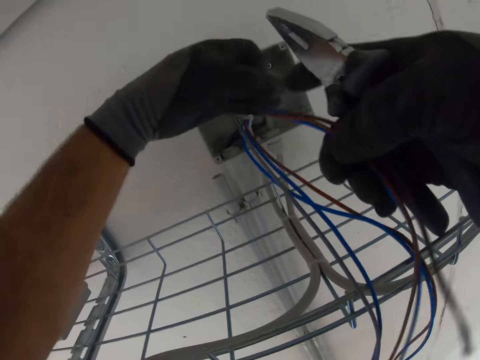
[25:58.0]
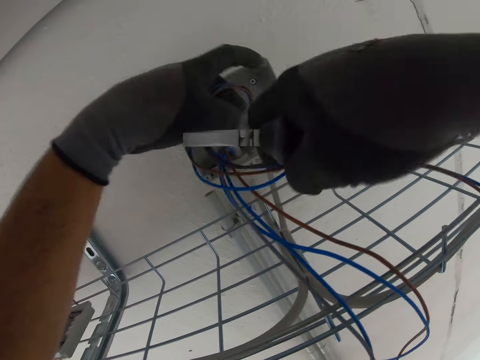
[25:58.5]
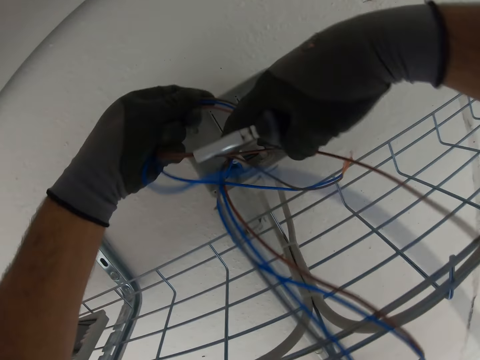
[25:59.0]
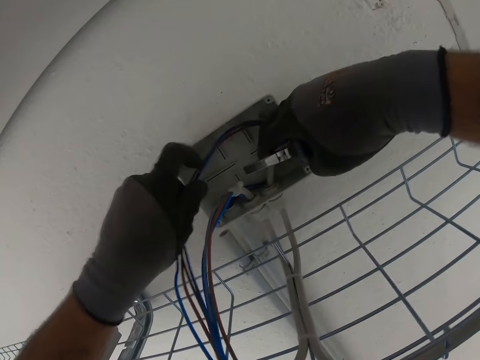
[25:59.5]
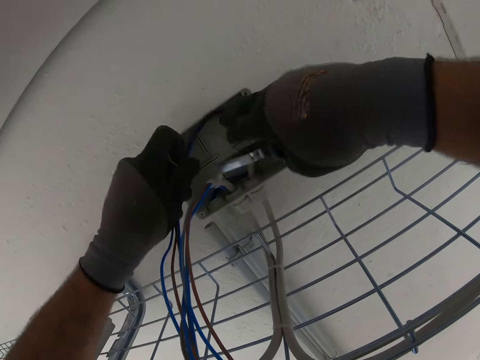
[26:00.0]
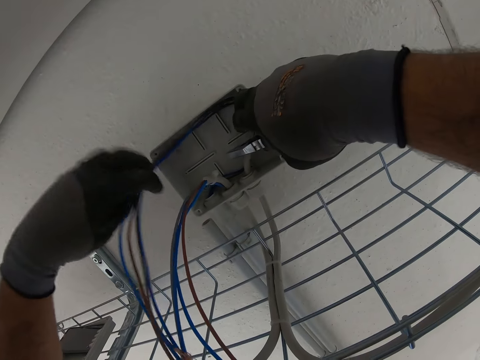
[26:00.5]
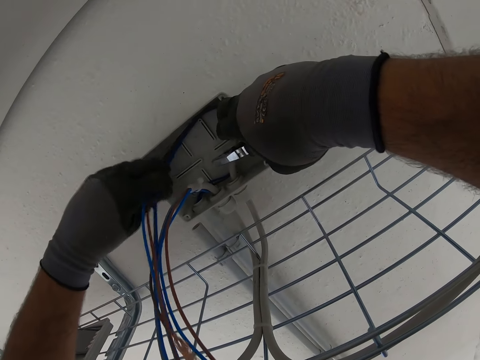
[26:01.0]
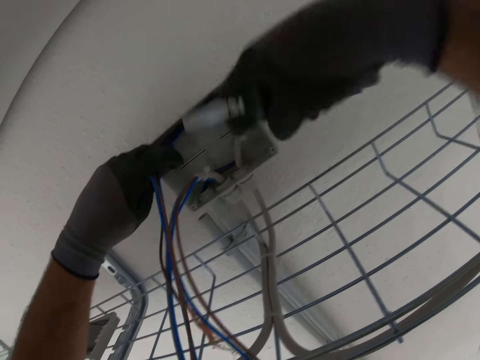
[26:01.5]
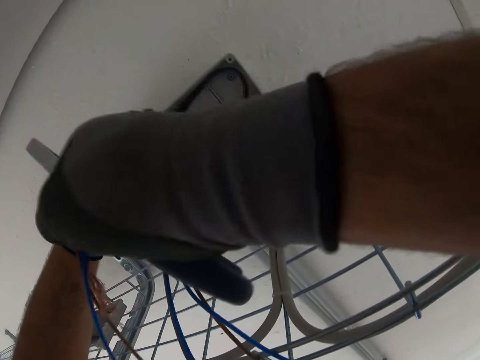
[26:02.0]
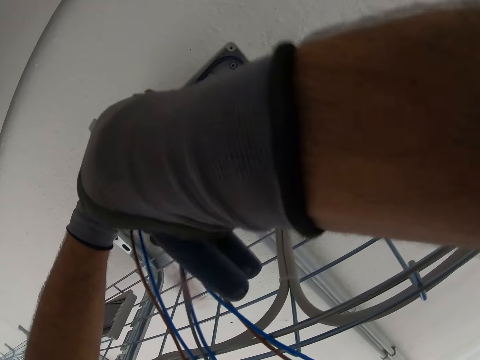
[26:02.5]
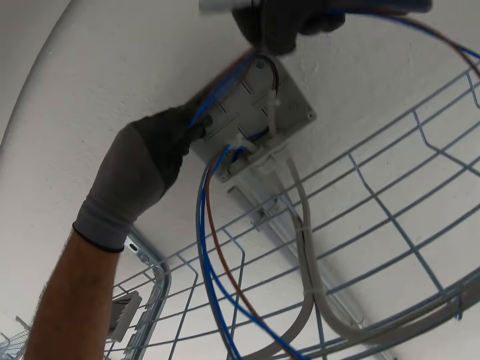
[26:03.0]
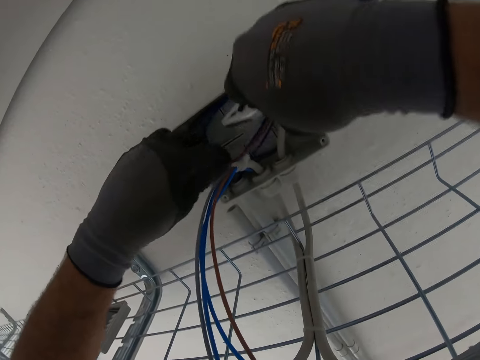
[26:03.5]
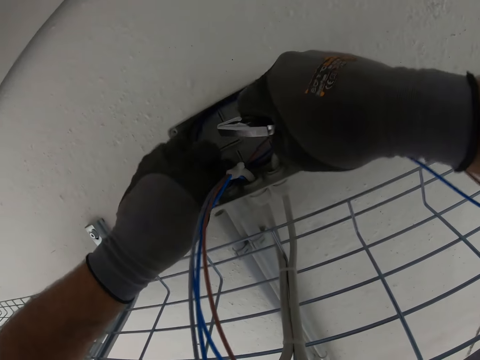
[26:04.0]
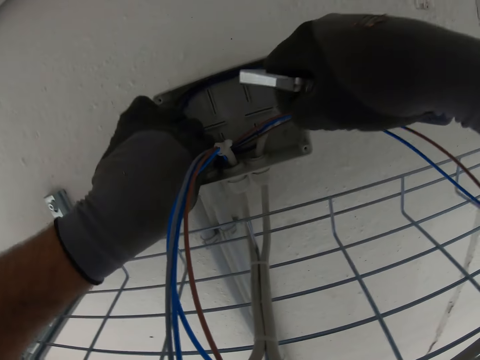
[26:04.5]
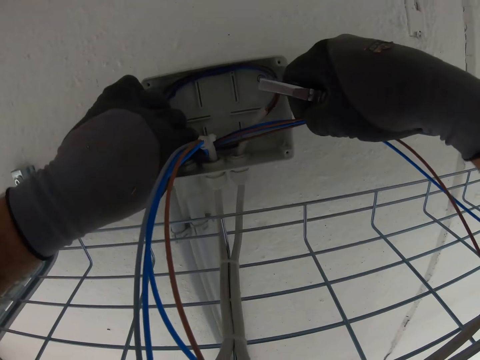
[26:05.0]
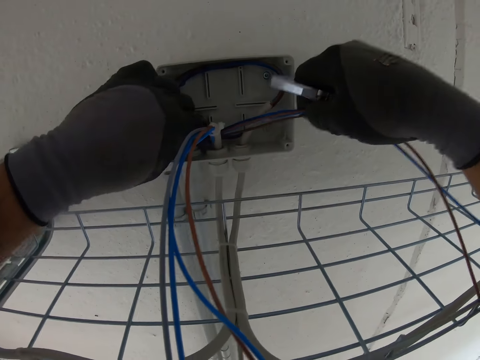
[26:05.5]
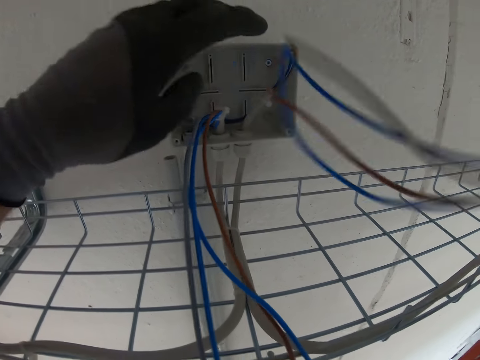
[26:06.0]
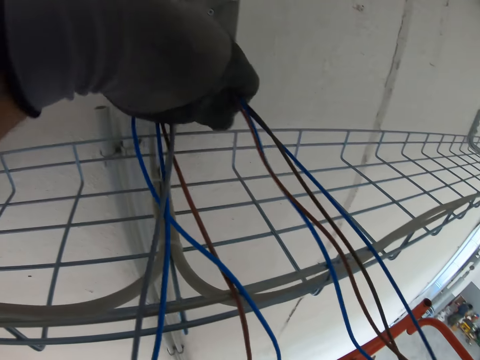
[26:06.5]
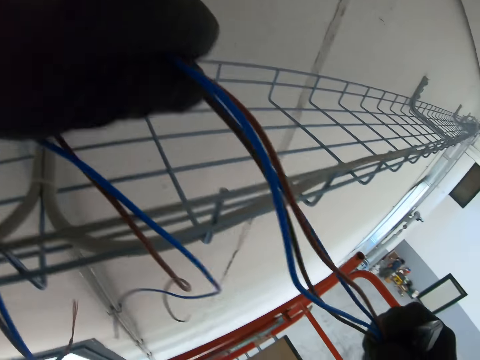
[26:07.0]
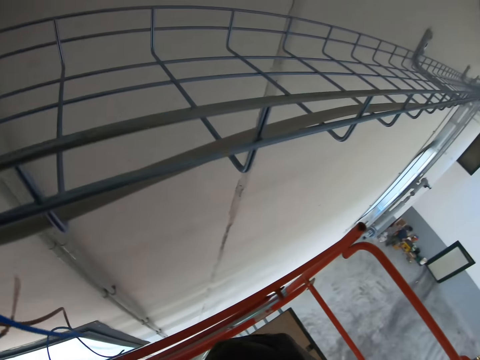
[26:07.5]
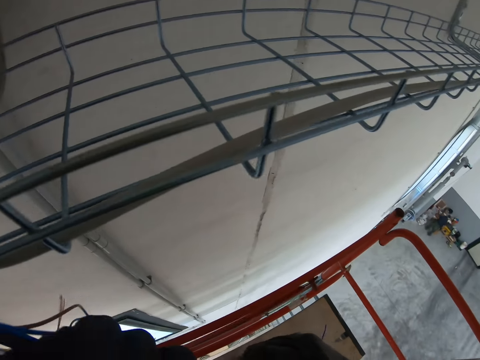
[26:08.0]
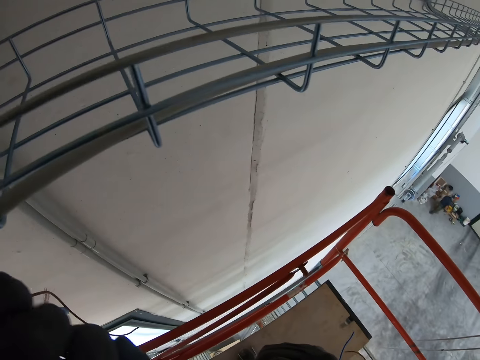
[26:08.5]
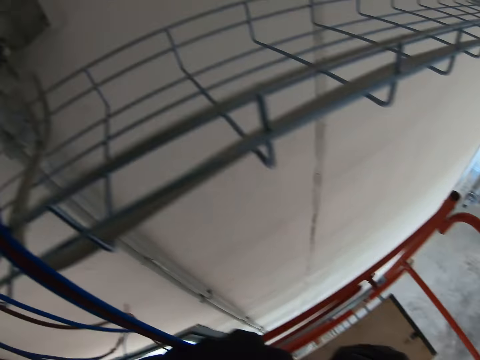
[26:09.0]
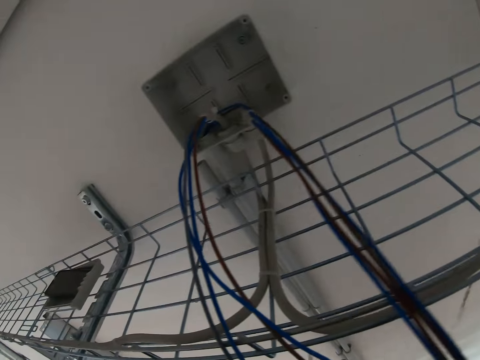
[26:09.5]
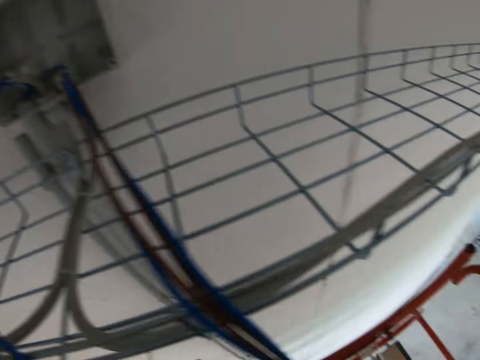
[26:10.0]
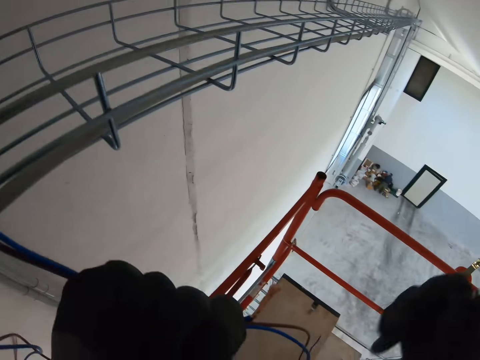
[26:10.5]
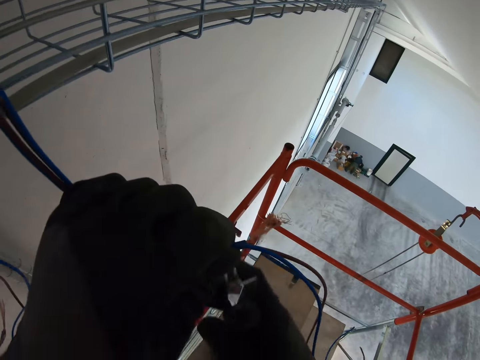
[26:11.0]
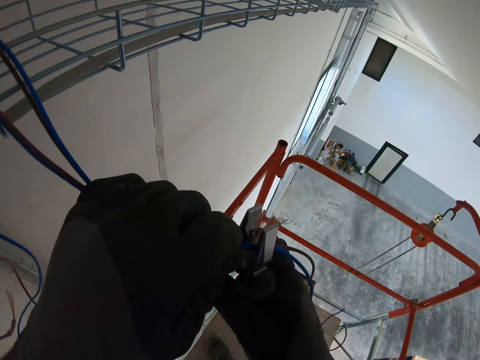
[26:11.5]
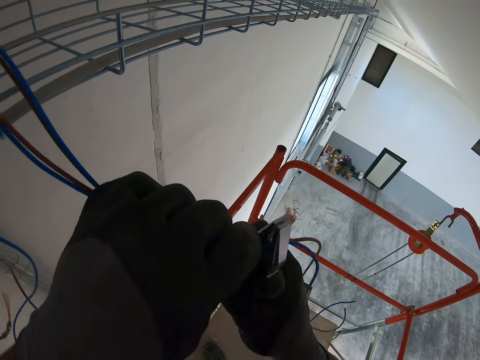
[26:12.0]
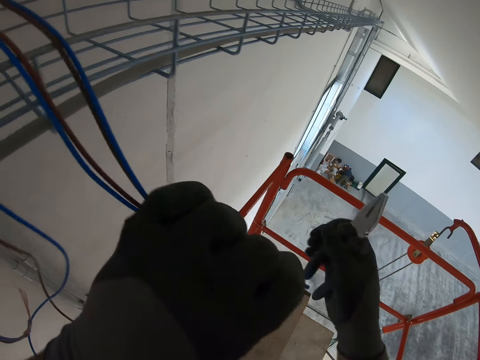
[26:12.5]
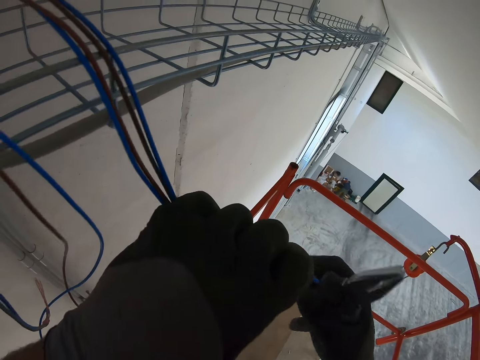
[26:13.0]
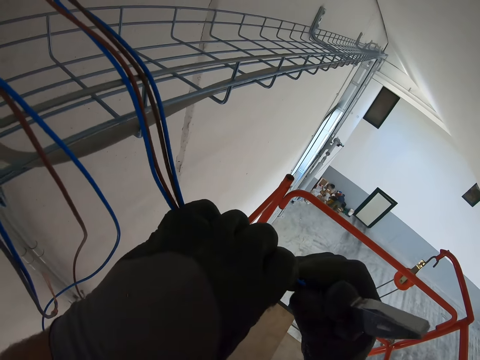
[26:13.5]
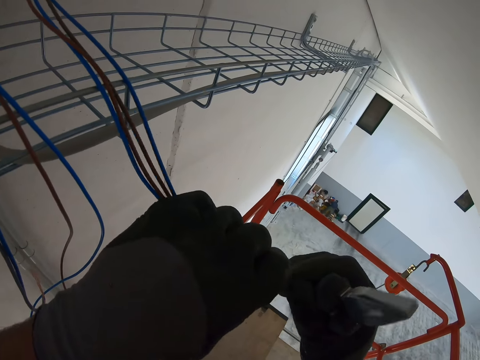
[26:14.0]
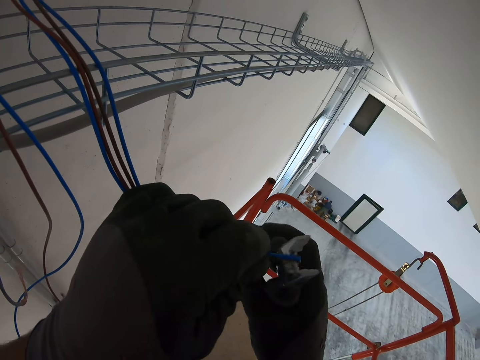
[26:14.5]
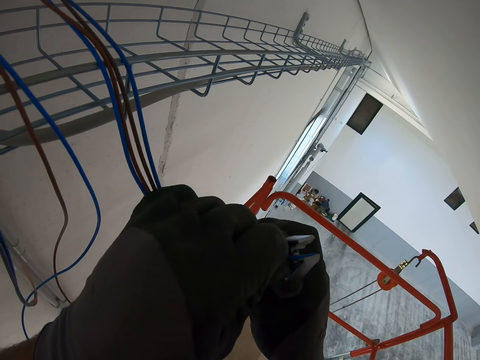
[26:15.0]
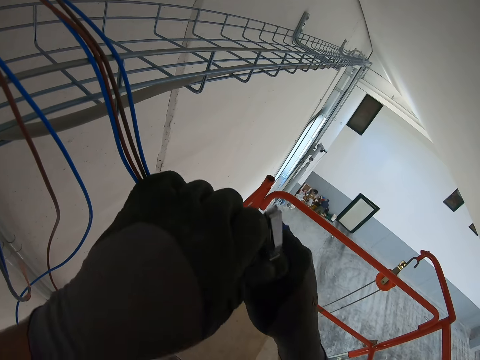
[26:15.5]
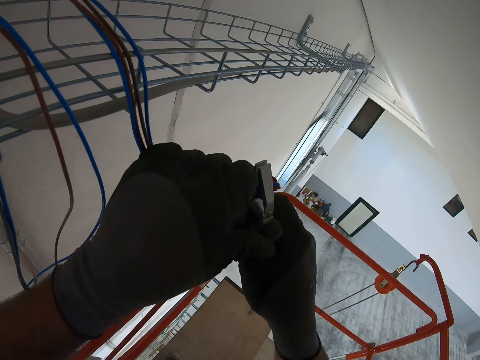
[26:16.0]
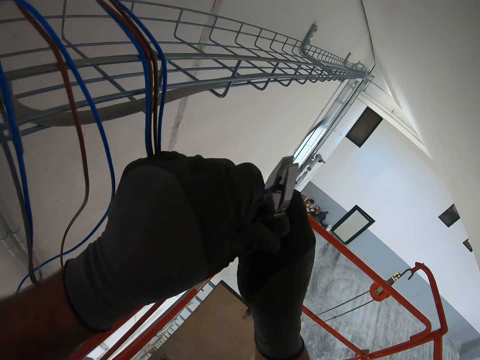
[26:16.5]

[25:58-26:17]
The camera wearer pulls the cable with his hand. He folds the cable pair. He straightens the cable pair. He cuts copper wires with pliers.

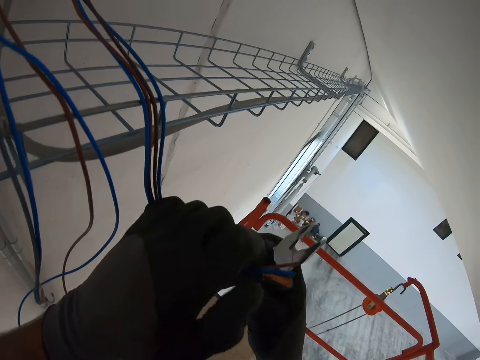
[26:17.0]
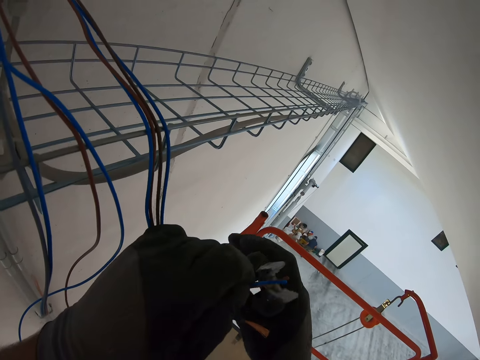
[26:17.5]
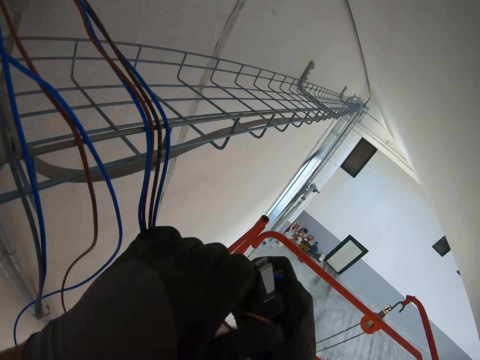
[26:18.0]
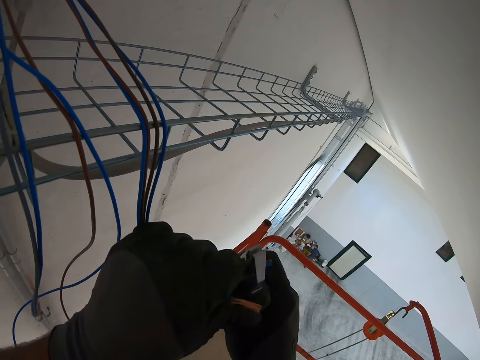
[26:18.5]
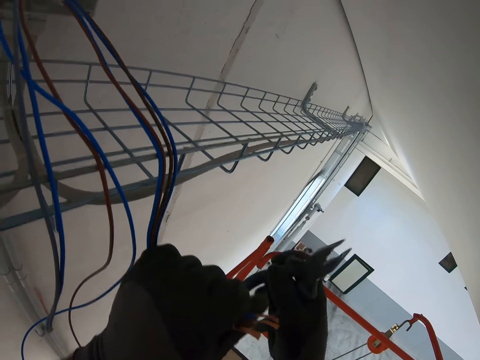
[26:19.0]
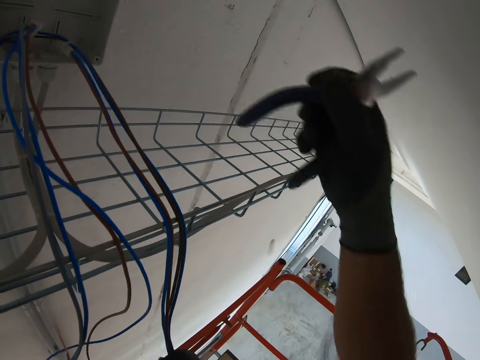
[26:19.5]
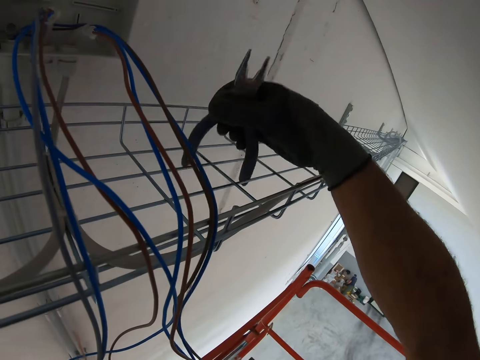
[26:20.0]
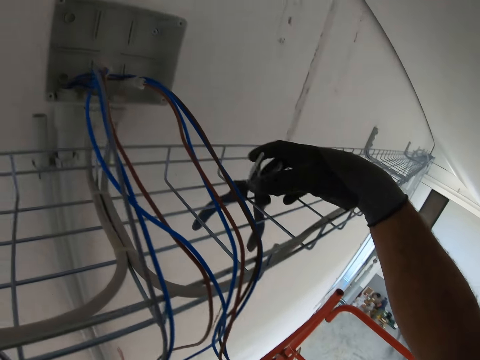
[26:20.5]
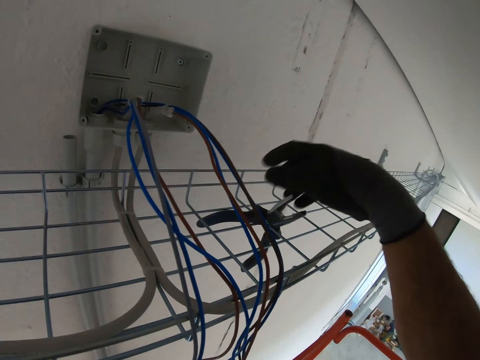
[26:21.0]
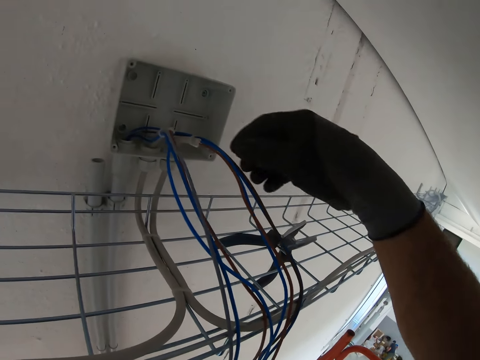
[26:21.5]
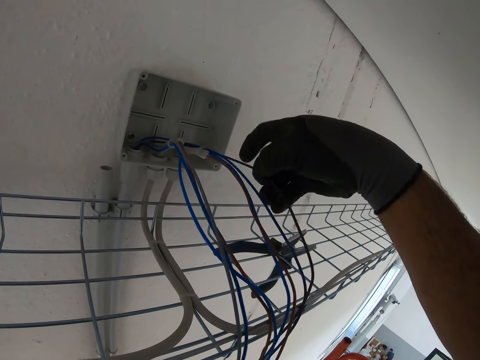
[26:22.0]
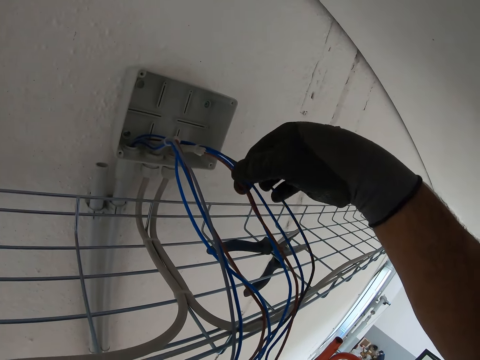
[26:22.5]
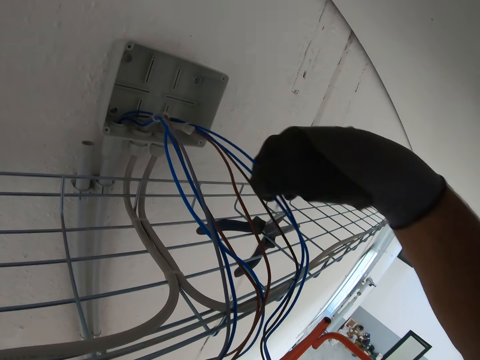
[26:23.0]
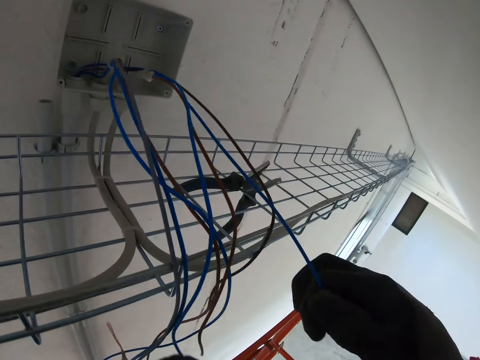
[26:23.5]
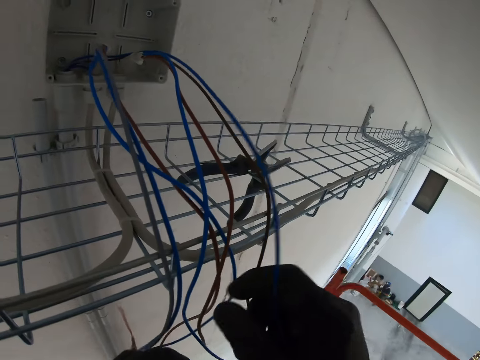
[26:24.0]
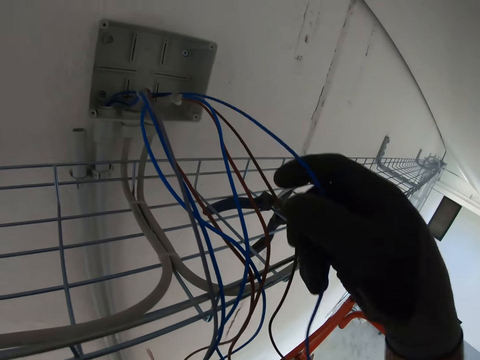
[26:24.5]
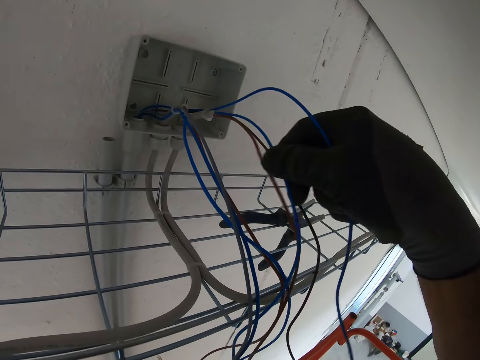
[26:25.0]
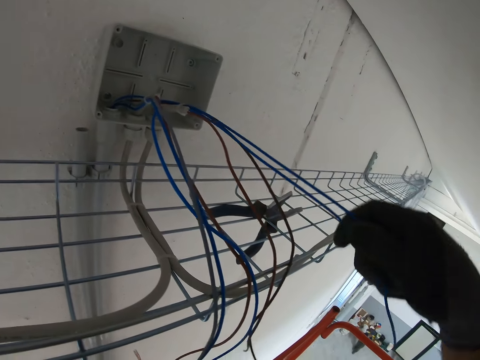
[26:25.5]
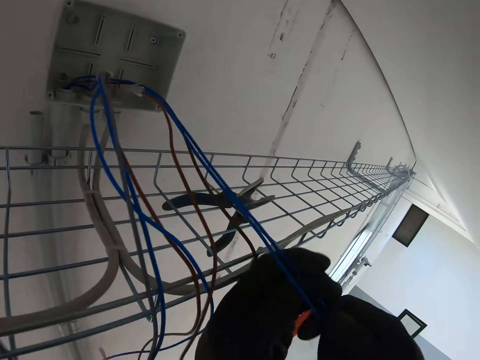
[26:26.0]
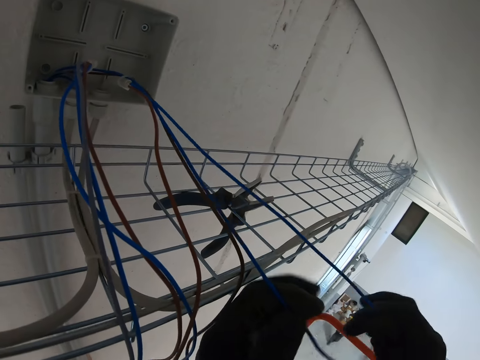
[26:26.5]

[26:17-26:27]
The camera wearer puts the pliers on the mesh. He pulls the cable with his hand.
